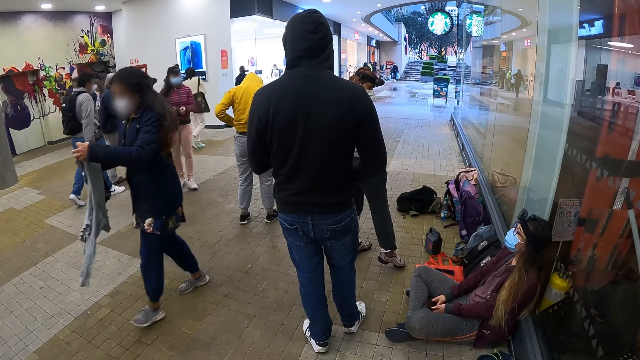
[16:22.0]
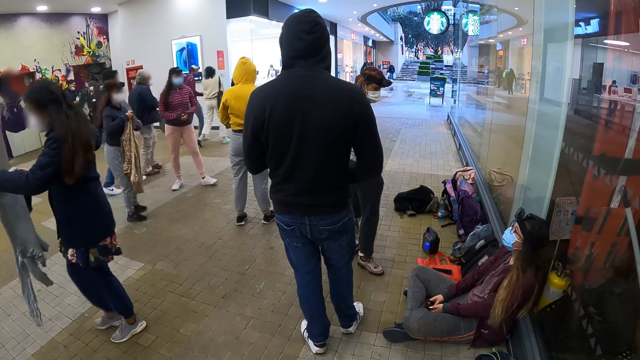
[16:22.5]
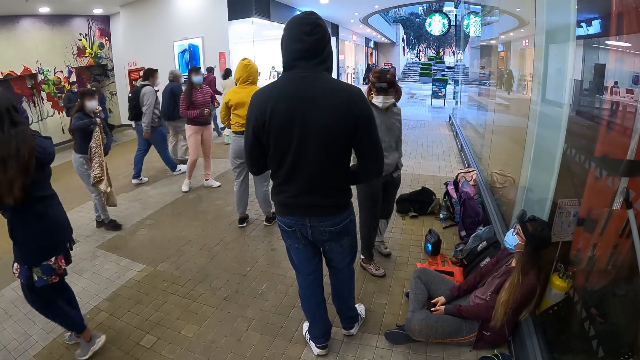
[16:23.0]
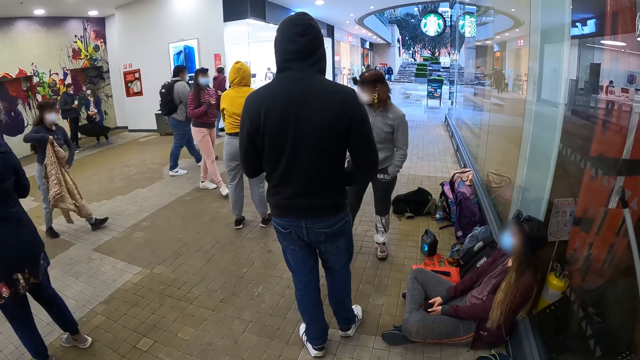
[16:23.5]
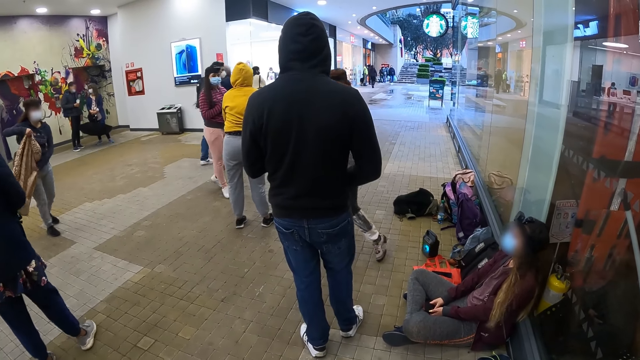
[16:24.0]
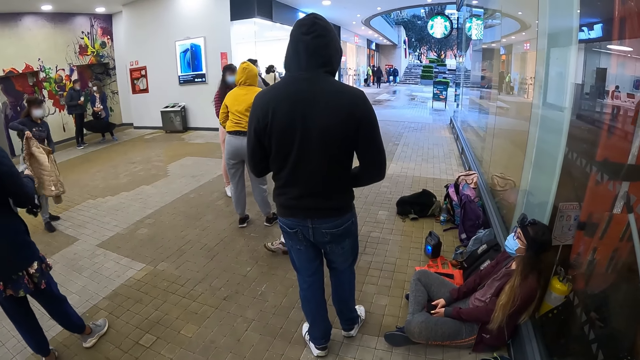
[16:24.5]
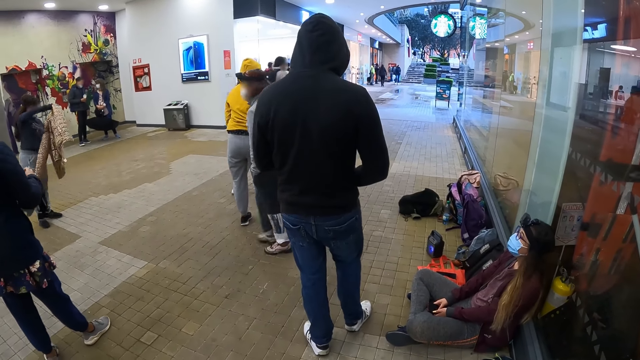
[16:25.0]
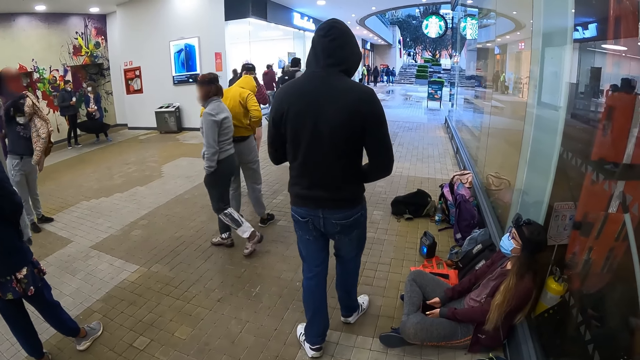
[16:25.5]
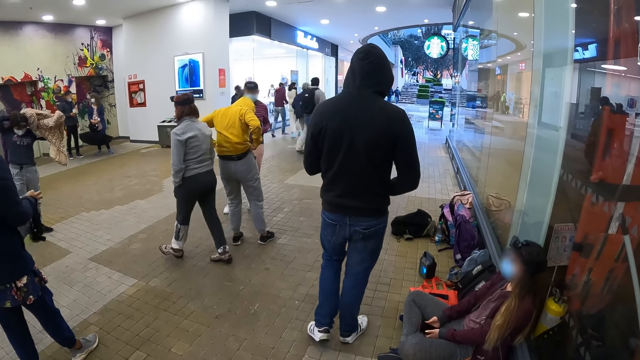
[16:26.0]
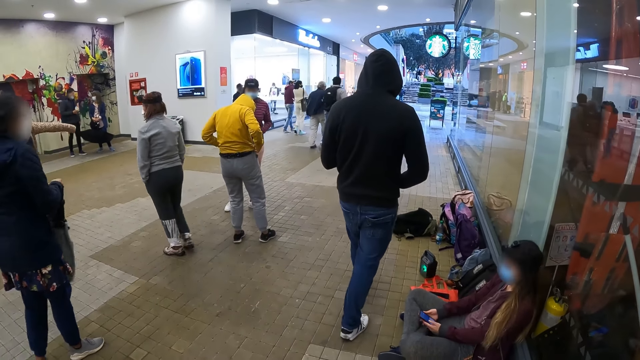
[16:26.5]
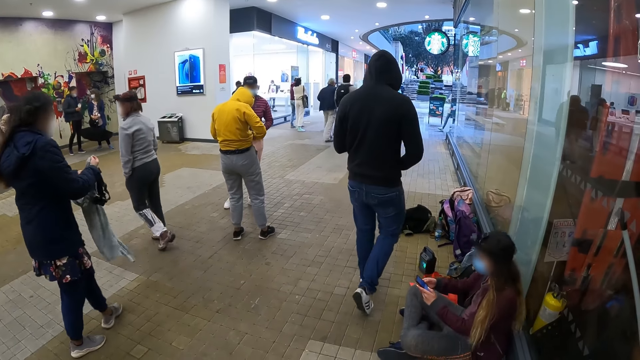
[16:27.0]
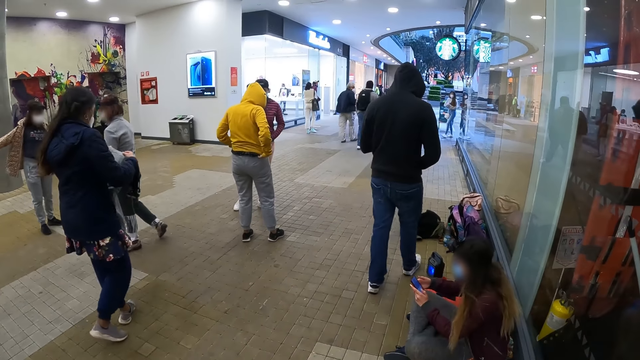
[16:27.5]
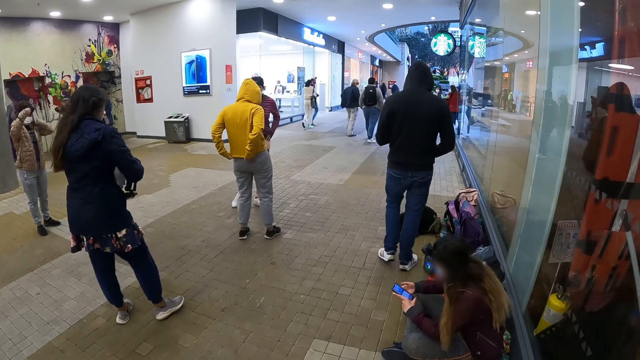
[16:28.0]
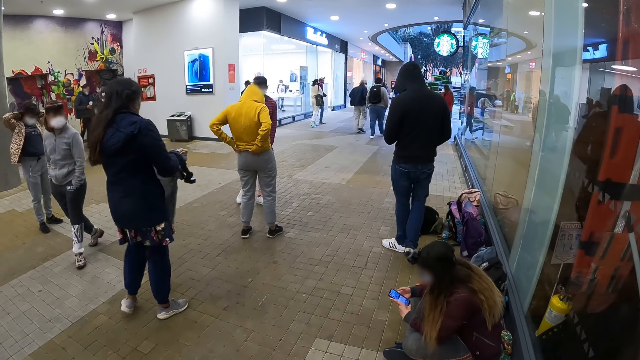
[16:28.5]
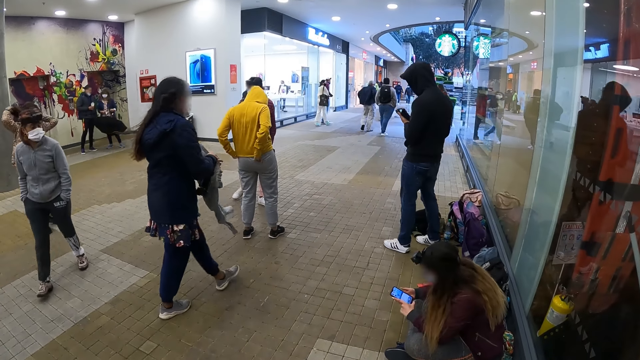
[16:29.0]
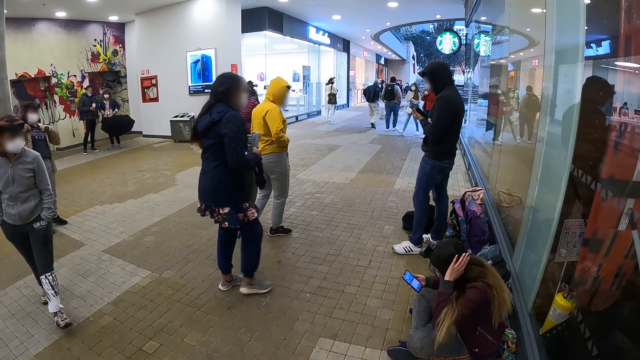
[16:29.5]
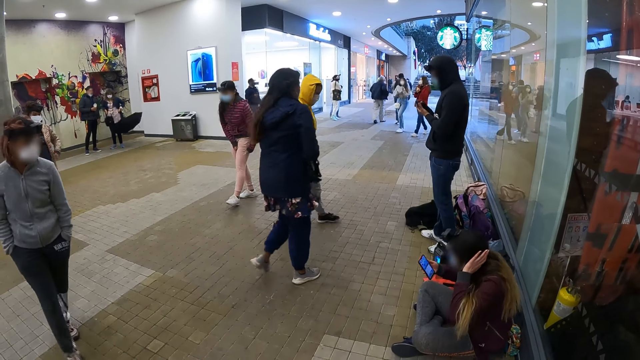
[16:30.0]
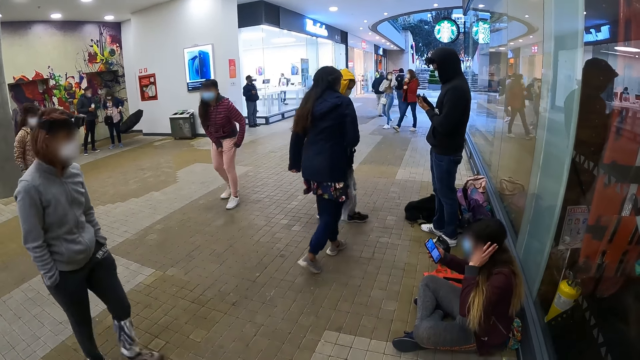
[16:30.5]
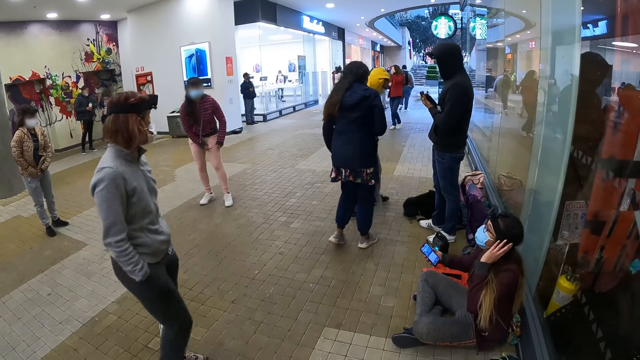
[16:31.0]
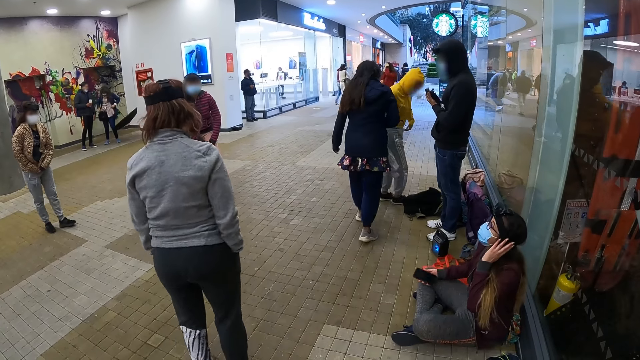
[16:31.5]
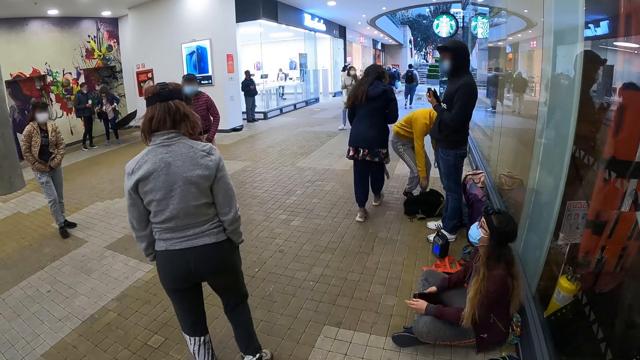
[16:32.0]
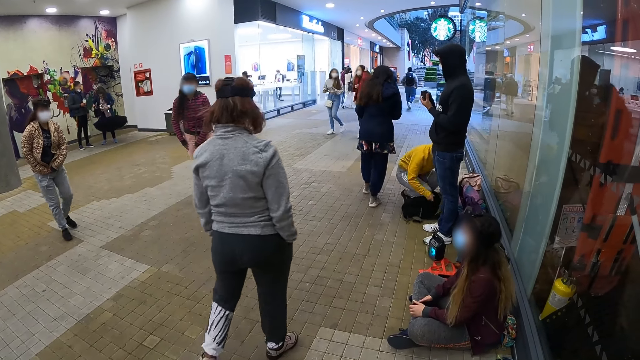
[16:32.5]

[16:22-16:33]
A person walks across the hallway. Another person walks across the hallway.

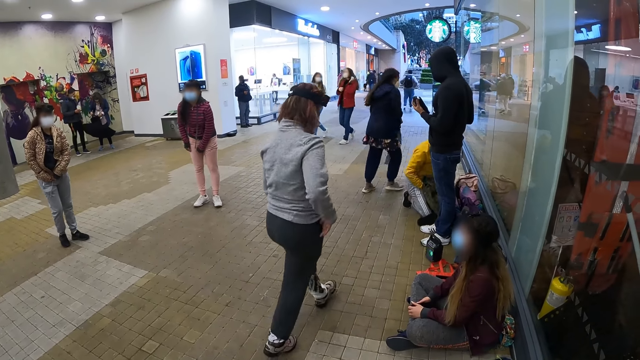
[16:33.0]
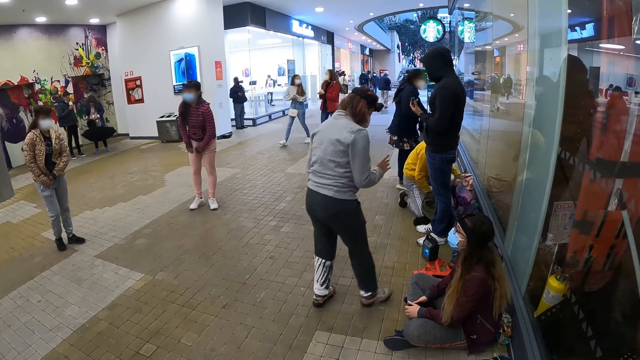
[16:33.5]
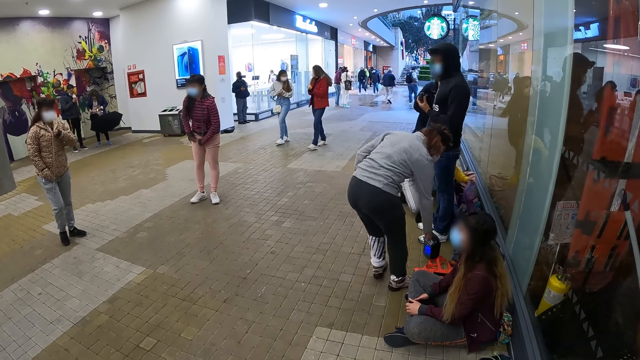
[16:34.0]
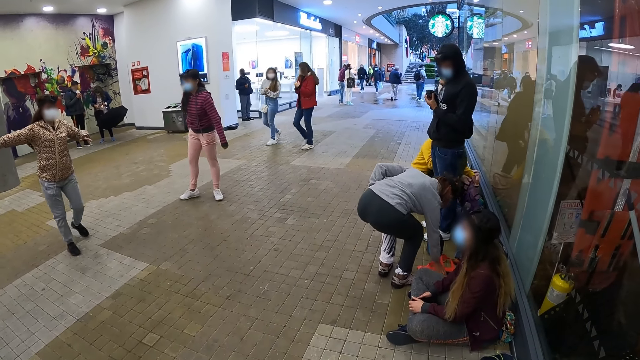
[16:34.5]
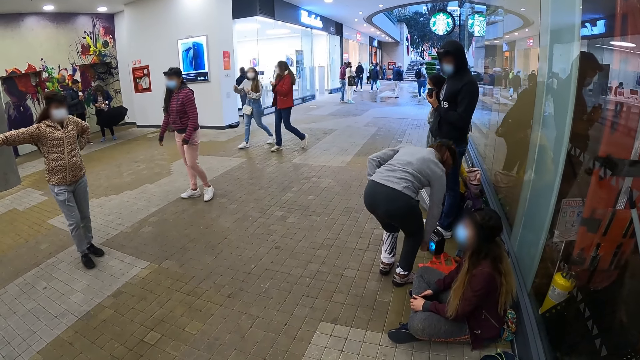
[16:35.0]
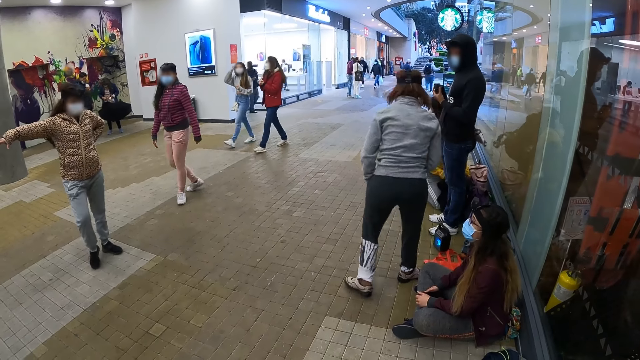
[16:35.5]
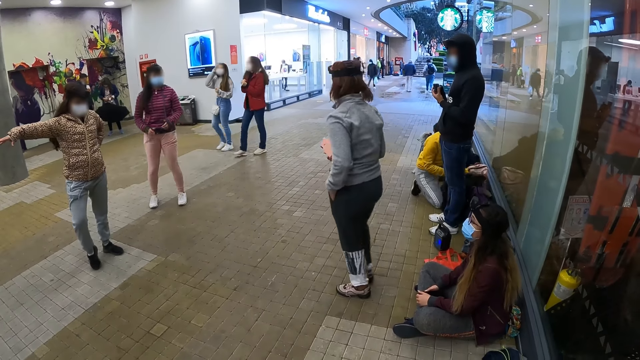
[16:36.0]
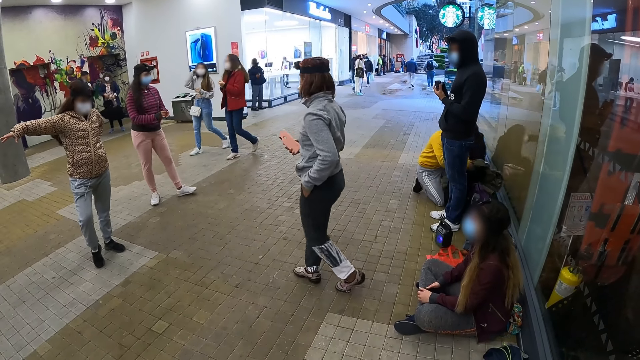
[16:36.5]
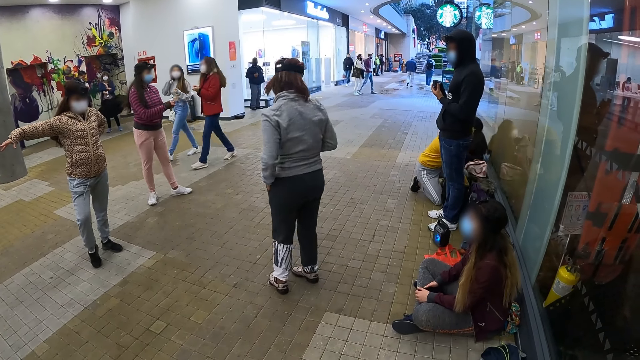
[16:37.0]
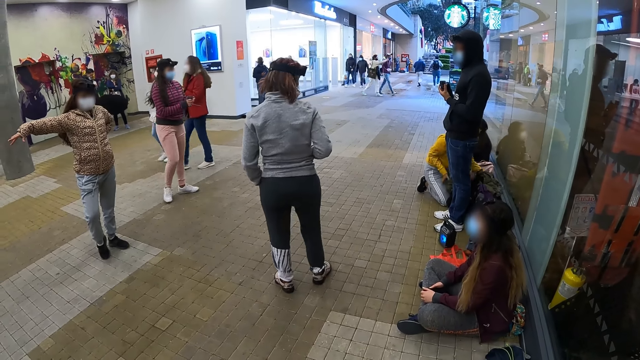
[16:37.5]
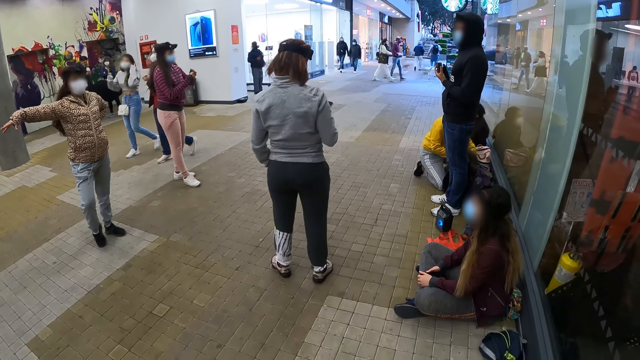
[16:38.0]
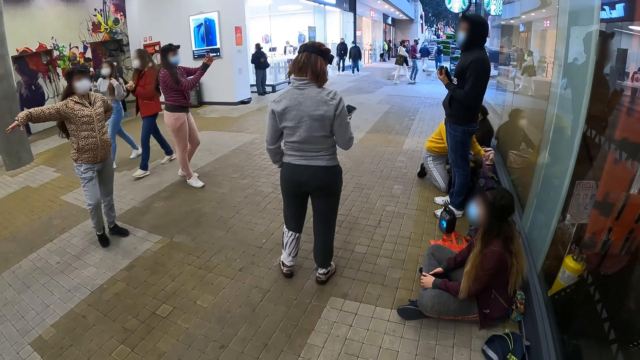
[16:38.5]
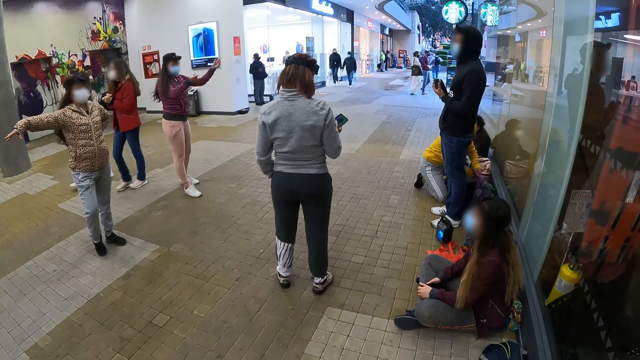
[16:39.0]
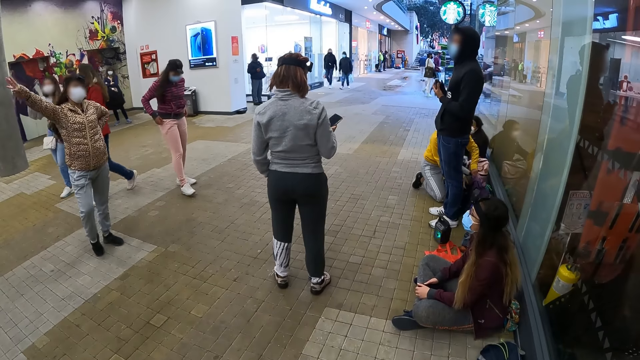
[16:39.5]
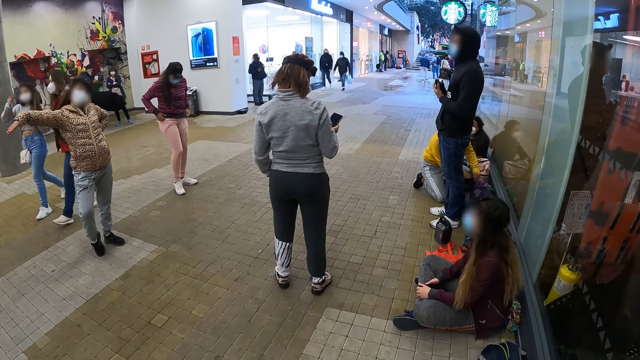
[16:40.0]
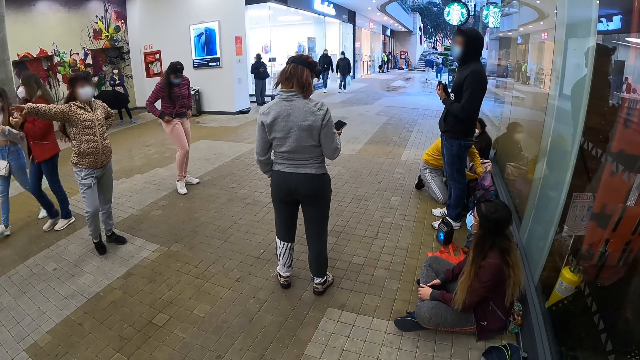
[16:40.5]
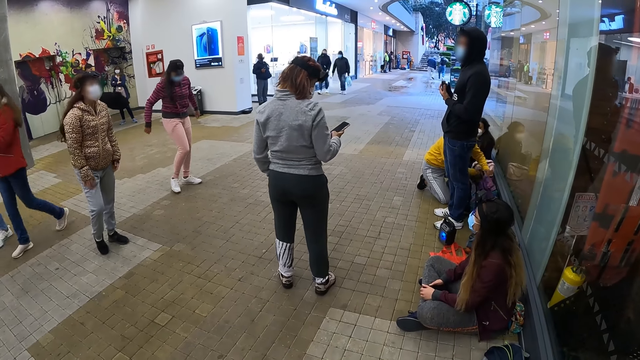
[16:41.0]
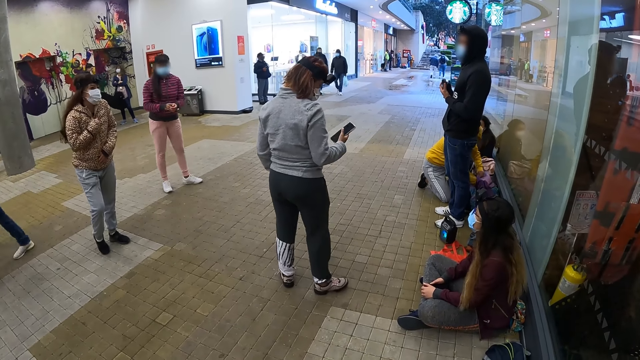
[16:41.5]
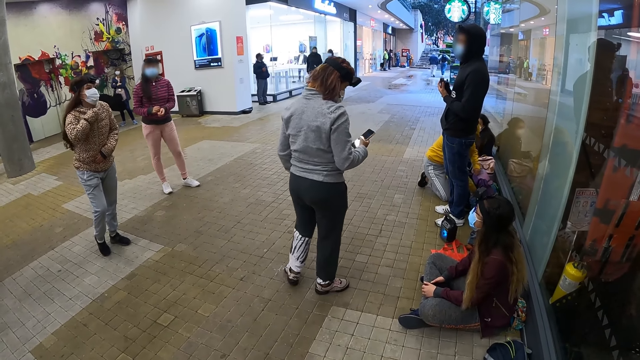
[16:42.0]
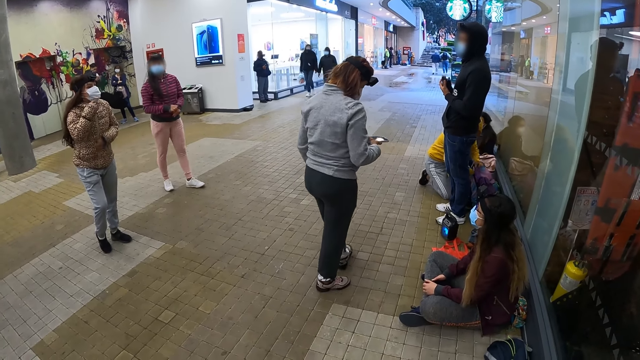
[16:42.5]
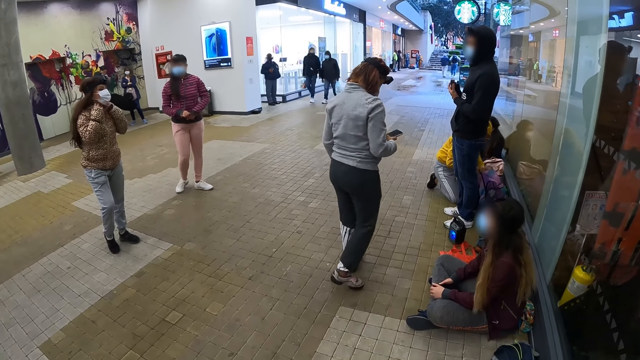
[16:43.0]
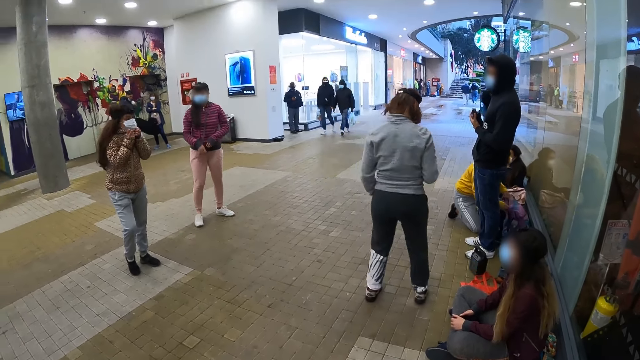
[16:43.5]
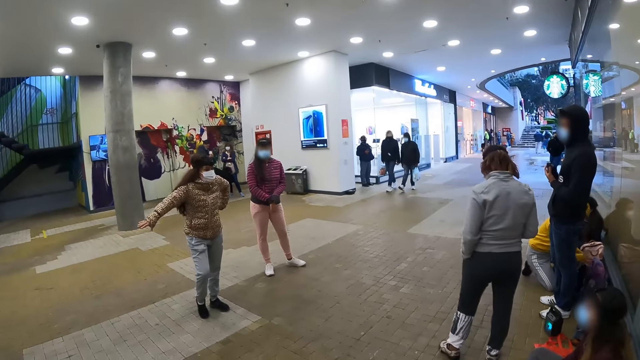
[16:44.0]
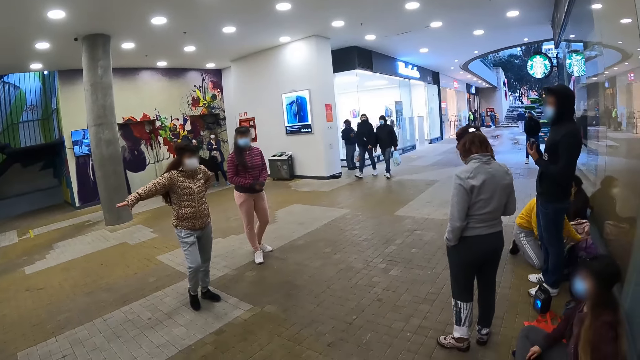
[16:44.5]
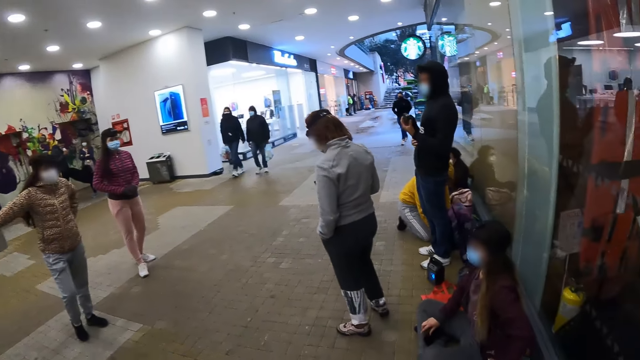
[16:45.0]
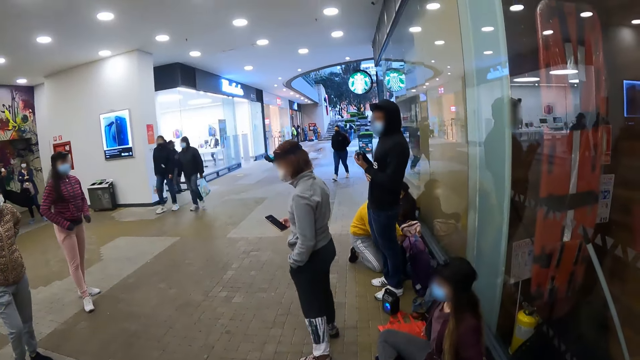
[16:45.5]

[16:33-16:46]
A person picks up a phone. The person scrolls the phone.
